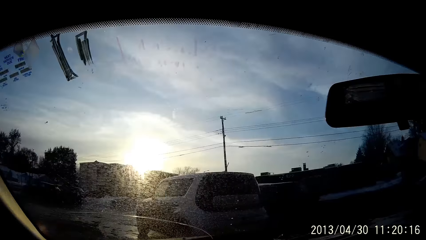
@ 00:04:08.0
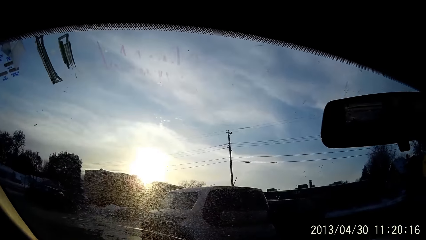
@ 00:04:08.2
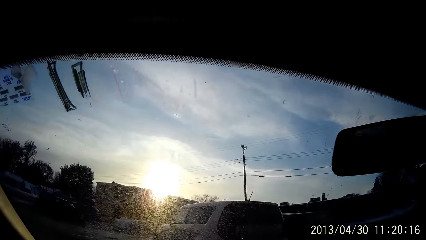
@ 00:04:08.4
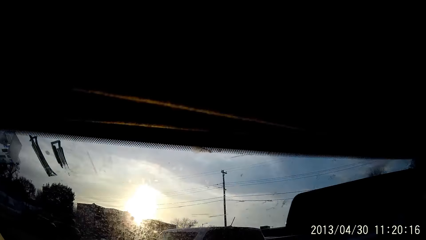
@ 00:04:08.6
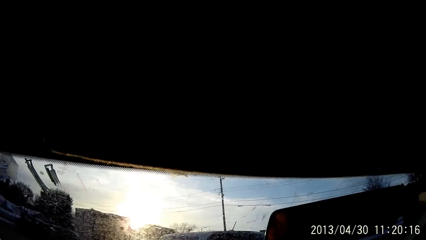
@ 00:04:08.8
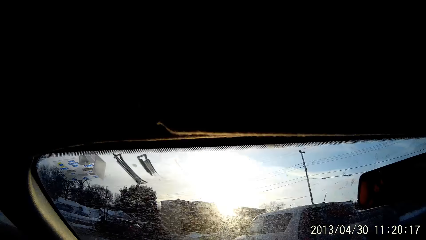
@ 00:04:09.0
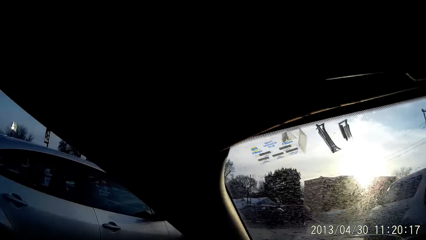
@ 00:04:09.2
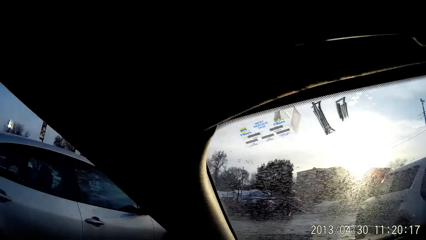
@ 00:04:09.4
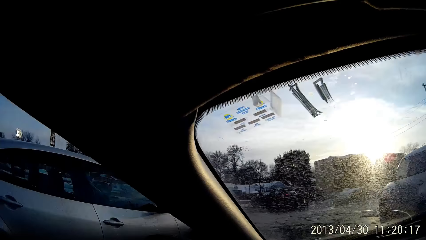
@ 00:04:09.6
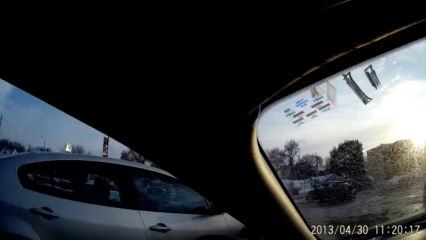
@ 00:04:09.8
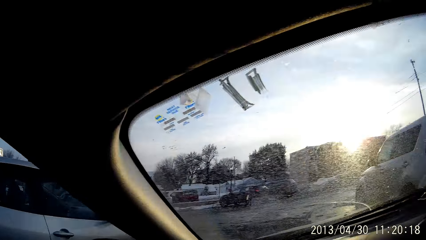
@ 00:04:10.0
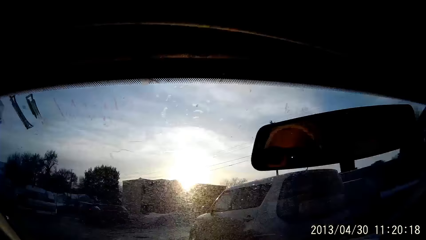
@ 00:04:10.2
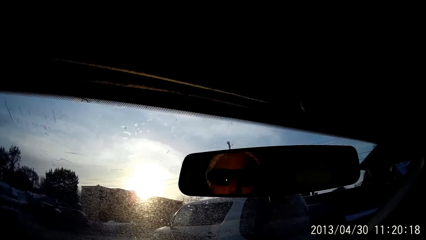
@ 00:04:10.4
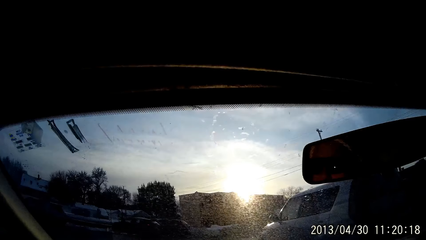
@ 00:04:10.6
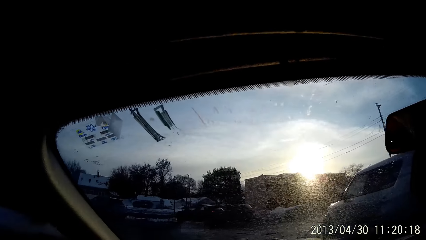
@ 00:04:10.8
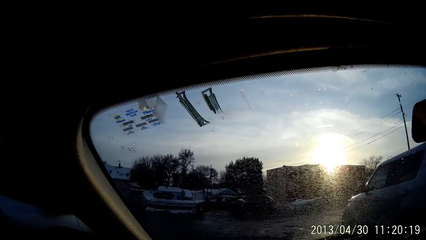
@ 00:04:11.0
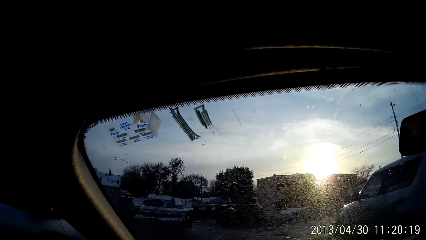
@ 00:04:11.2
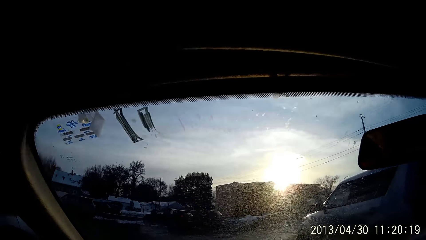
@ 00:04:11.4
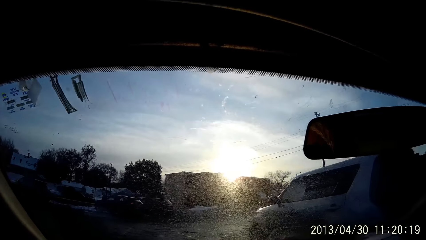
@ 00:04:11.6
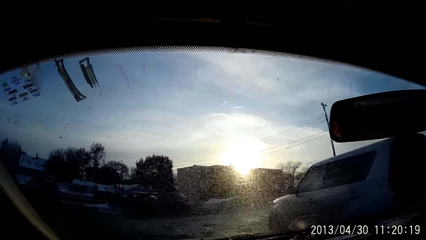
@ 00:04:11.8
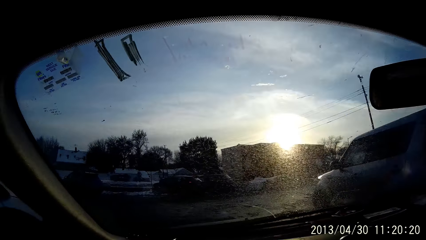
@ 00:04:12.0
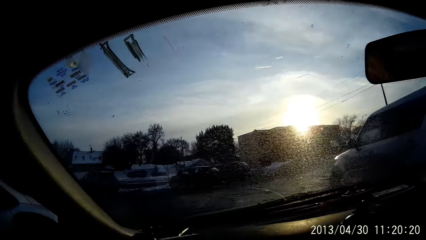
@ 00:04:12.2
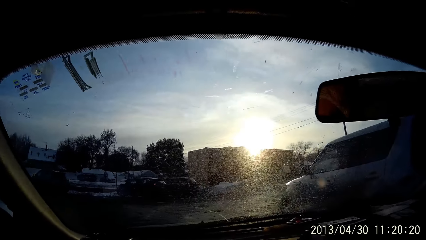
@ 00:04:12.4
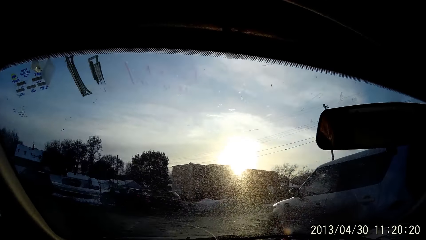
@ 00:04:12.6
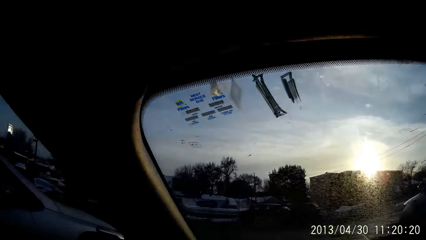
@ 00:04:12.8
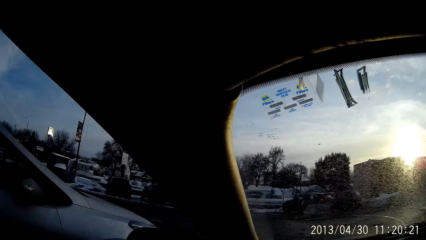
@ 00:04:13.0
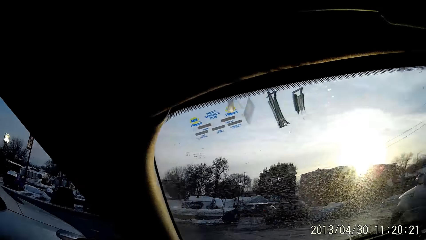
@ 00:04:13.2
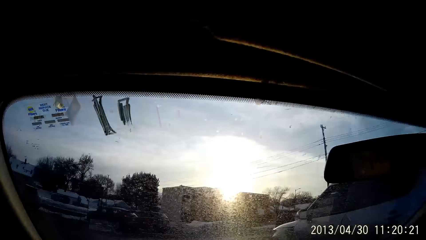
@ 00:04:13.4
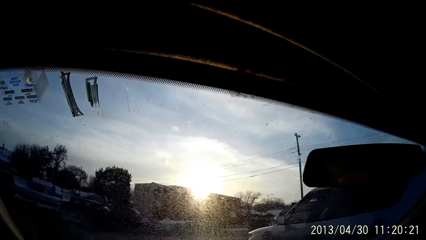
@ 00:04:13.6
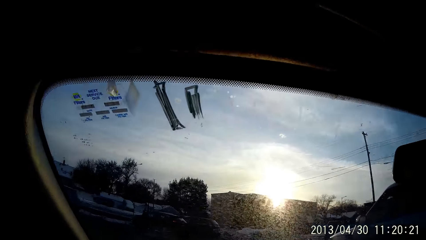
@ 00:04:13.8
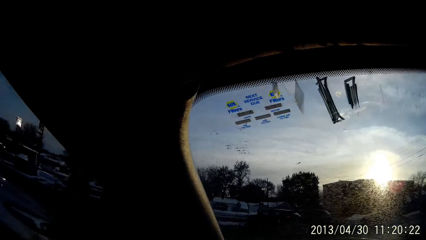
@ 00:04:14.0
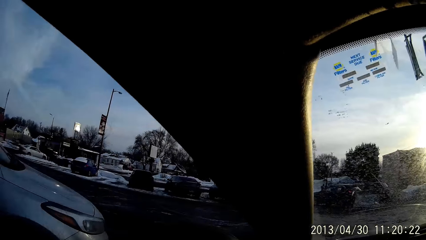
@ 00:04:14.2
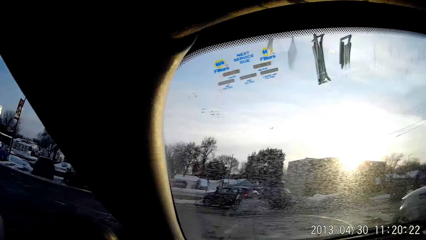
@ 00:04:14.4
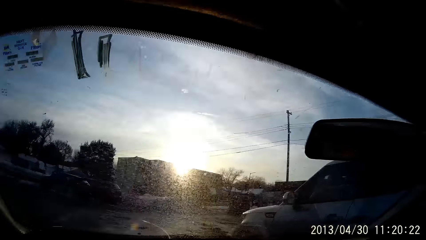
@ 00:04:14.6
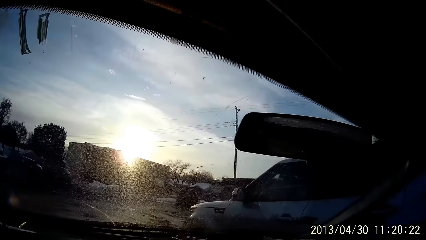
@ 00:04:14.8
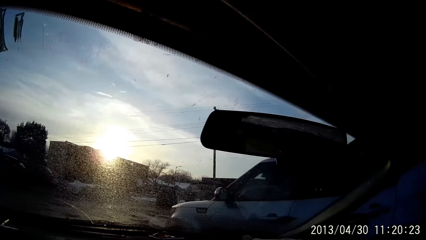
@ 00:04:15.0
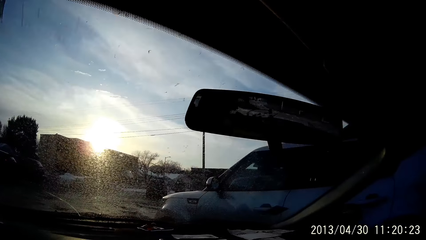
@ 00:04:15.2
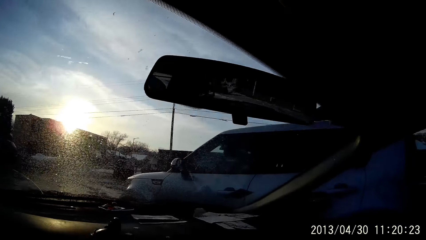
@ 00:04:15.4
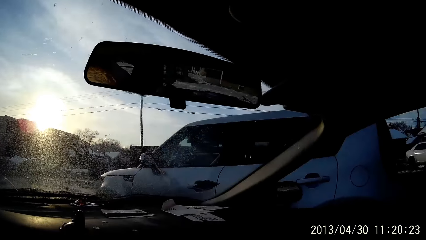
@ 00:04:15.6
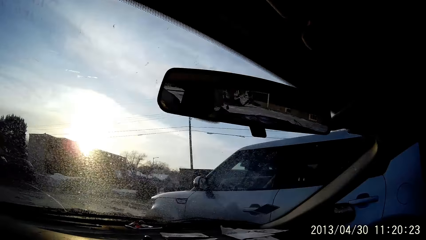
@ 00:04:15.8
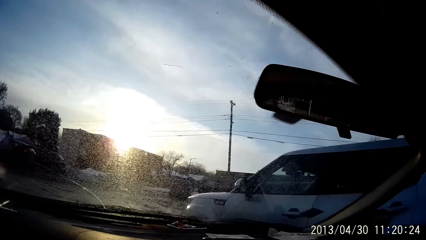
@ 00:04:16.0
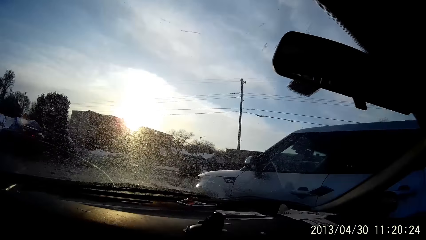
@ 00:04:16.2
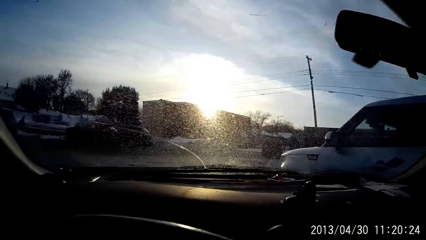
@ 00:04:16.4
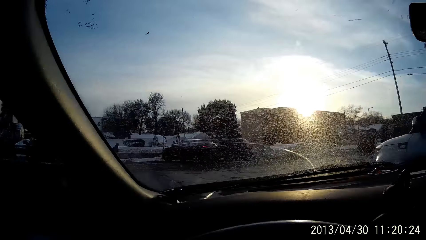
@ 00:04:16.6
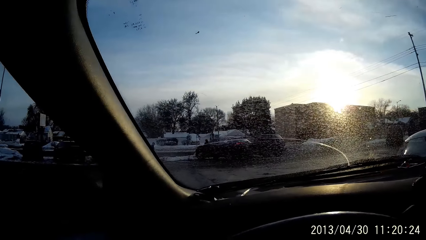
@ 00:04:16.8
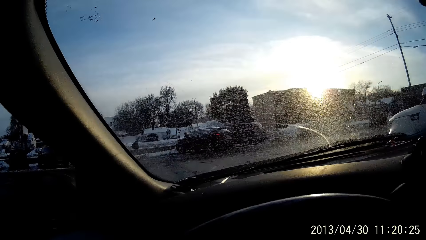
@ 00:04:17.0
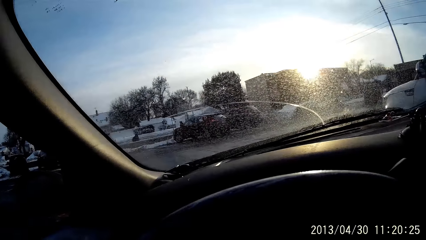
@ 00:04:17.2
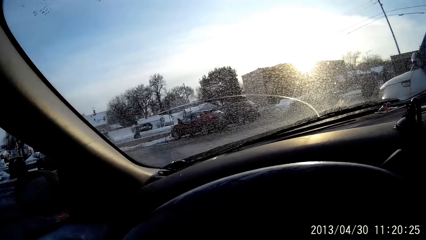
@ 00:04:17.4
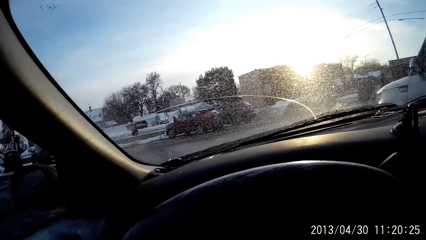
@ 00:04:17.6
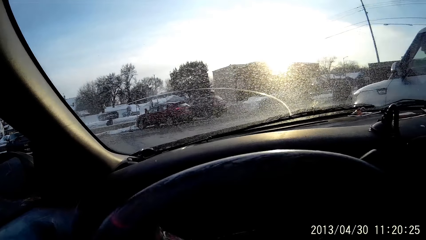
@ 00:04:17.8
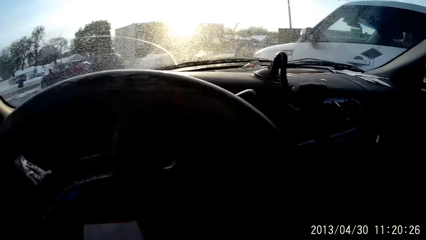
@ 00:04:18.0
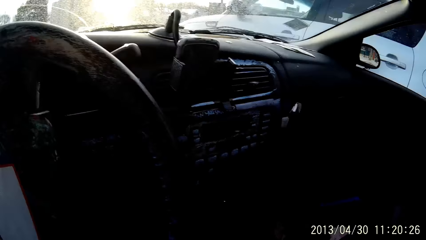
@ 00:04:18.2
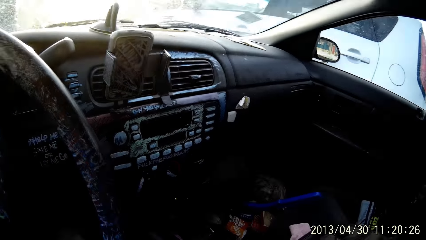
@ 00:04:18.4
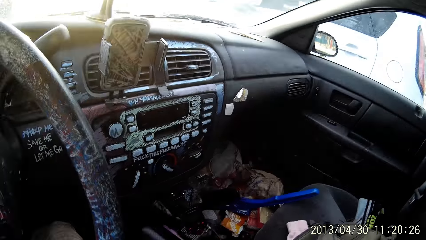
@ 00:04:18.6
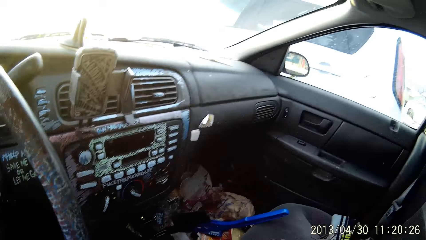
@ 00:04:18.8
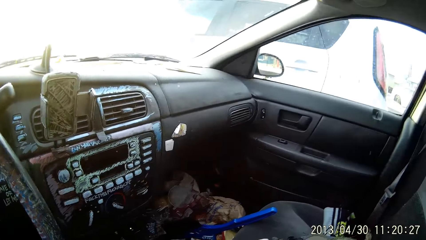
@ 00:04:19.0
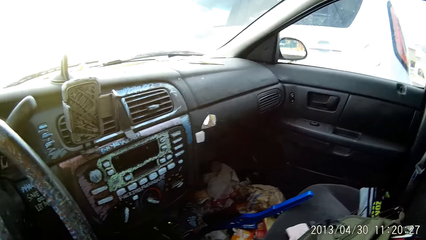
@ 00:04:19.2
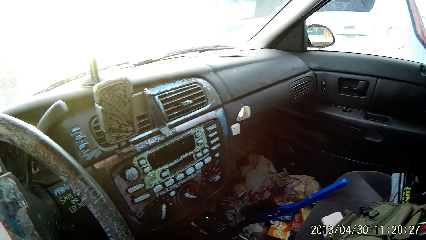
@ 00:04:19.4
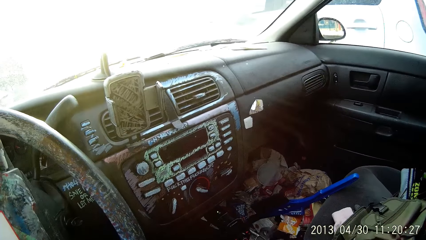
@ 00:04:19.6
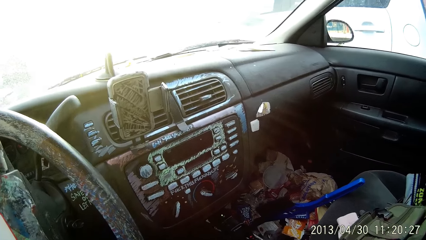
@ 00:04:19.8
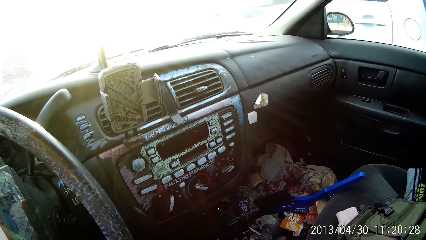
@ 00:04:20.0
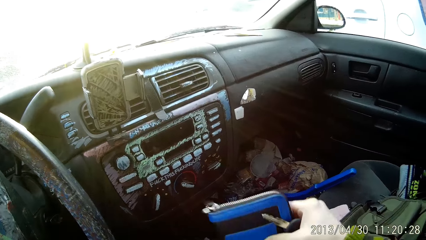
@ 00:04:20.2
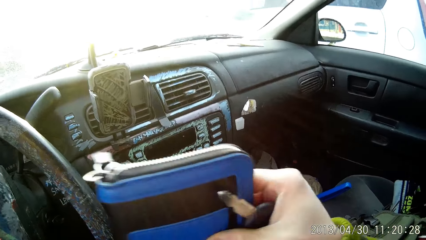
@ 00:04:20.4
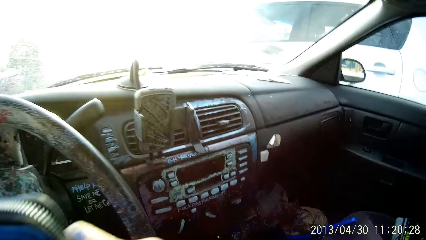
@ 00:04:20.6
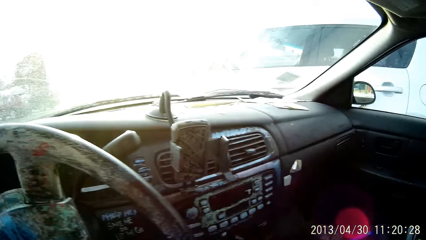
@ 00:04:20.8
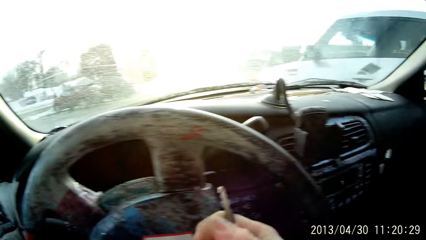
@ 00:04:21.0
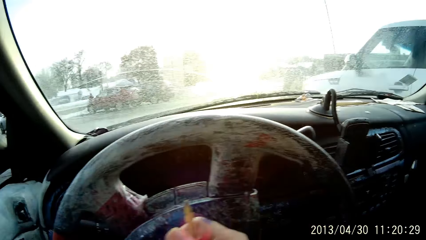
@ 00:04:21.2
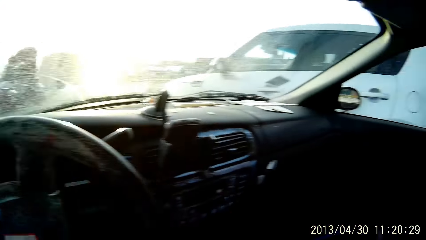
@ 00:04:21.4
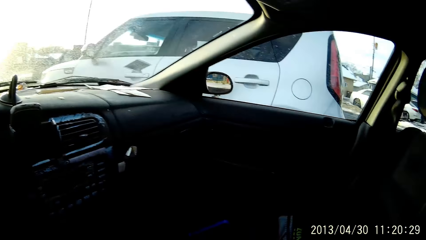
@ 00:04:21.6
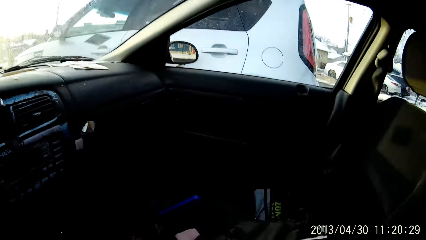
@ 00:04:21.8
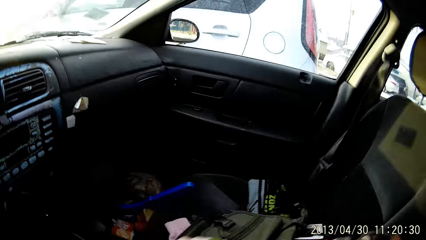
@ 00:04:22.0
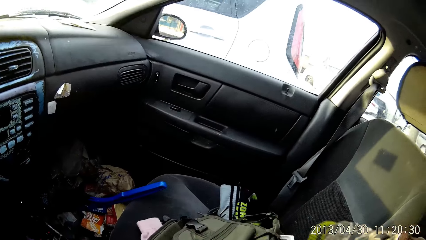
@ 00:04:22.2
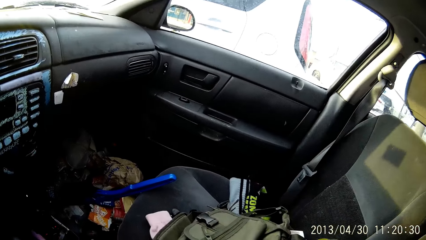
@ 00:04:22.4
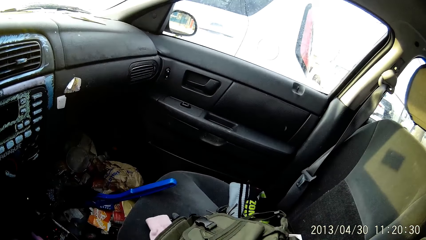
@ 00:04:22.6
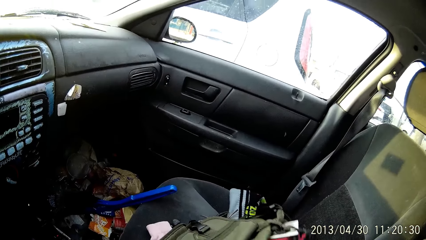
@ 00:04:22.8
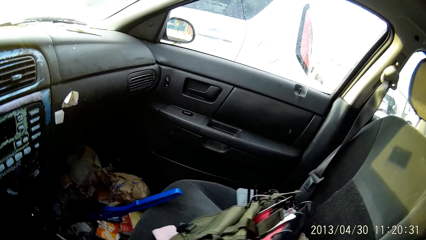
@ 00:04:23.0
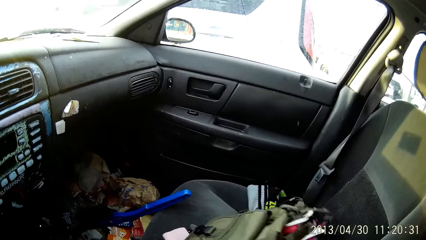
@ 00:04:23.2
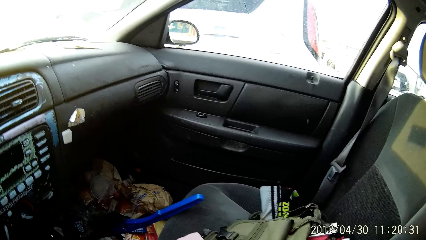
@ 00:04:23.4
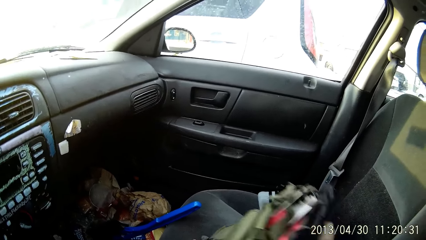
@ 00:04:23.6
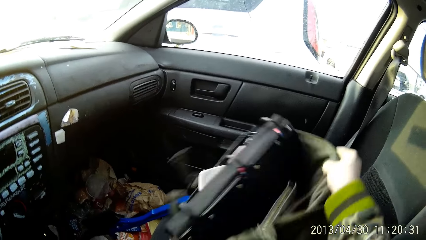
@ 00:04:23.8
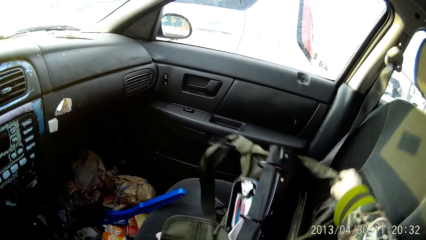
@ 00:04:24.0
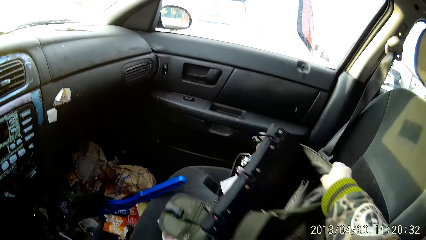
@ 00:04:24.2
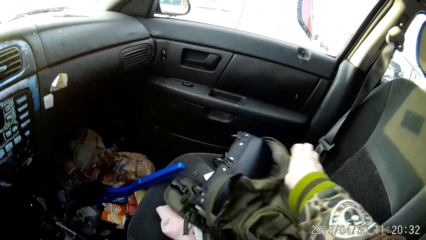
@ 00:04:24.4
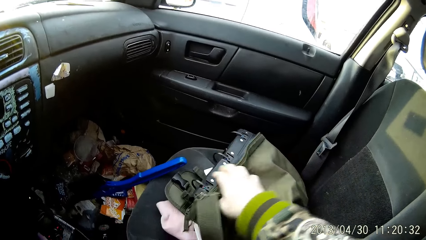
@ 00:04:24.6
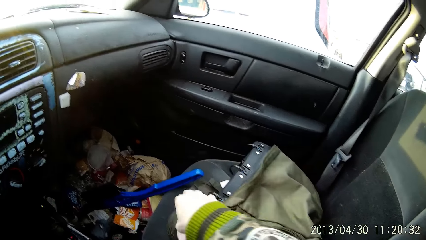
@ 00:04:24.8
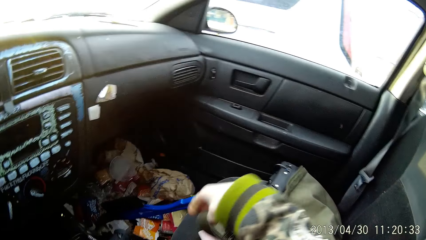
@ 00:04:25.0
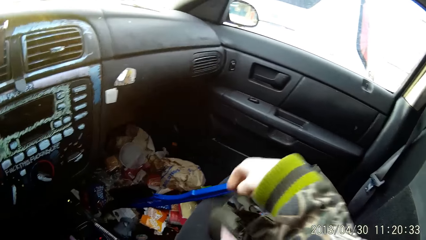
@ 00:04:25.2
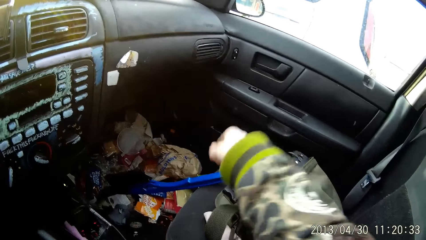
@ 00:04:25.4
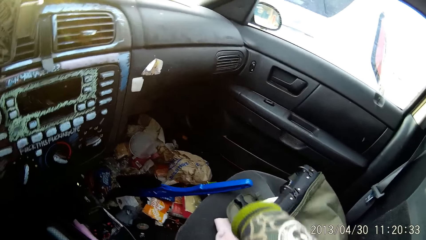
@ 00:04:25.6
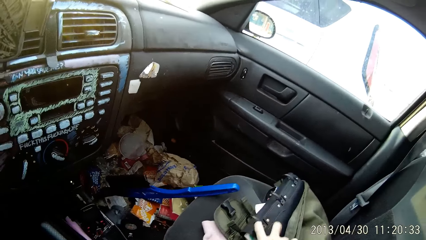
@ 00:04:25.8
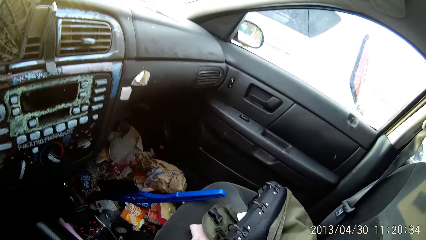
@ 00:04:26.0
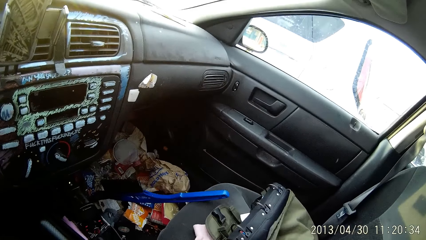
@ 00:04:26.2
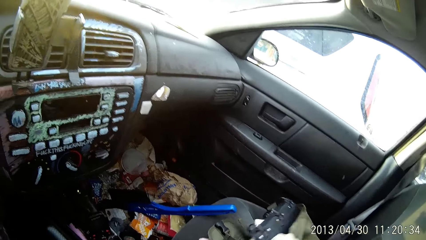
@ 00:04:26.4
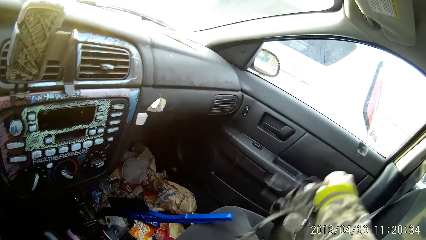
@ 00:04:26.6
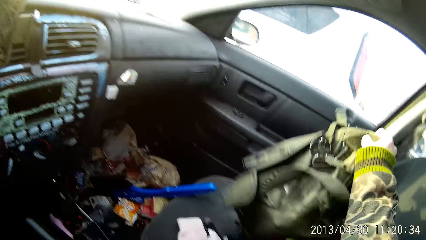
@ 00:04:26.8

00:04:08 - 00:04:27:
The camera wearer parks the car close to a white jeep. She looks around the car. She carries the blue purse with her right hand. She lifts her hand. She looks around the car. She arranges her handbag on the right seat with her right hand. She picks up the handbag.
